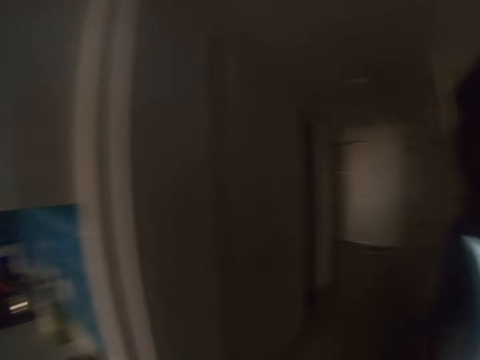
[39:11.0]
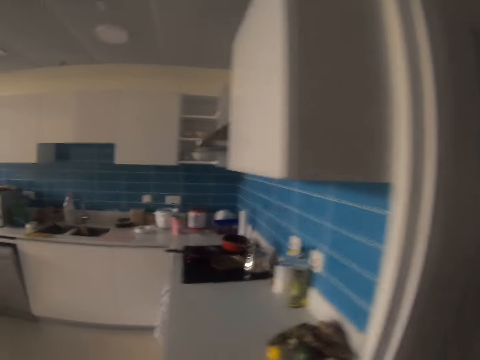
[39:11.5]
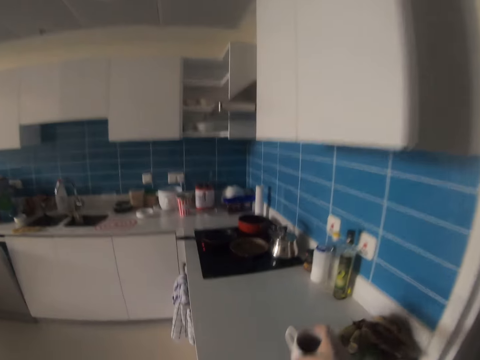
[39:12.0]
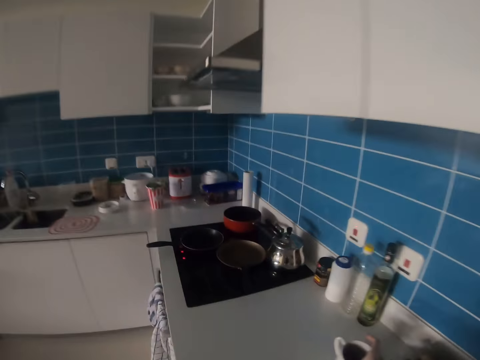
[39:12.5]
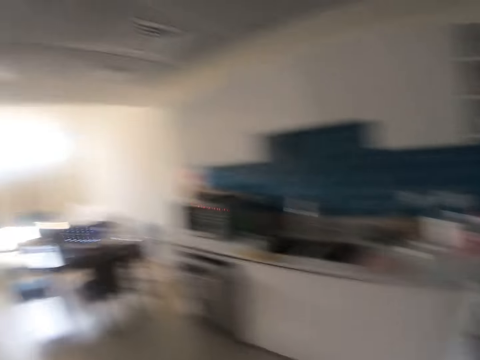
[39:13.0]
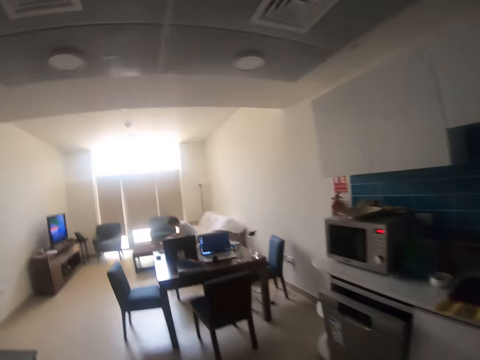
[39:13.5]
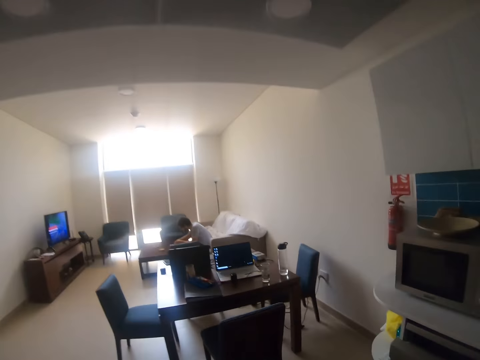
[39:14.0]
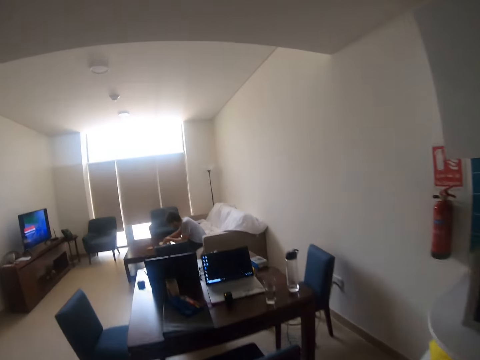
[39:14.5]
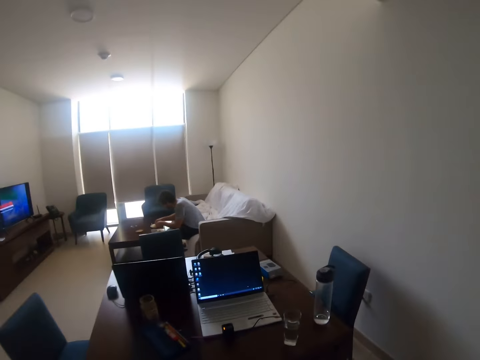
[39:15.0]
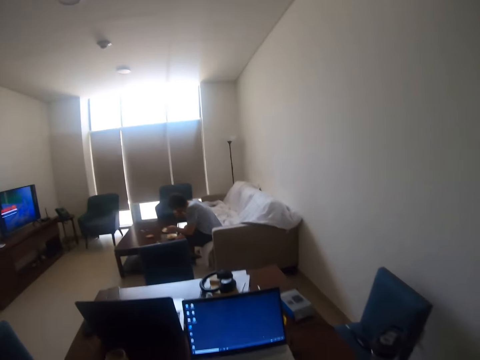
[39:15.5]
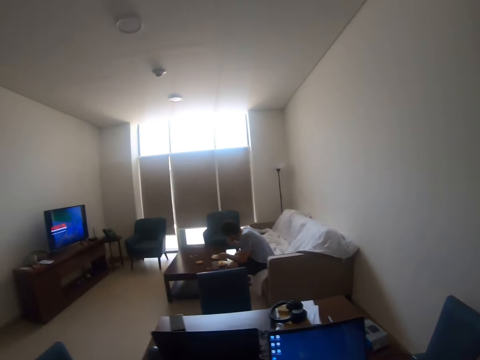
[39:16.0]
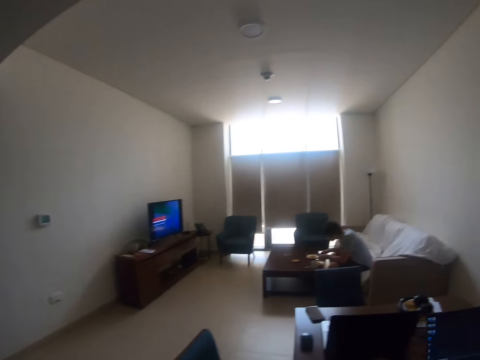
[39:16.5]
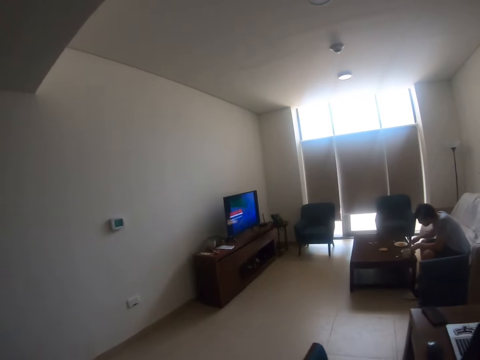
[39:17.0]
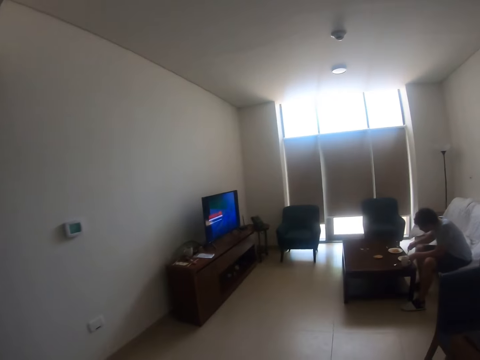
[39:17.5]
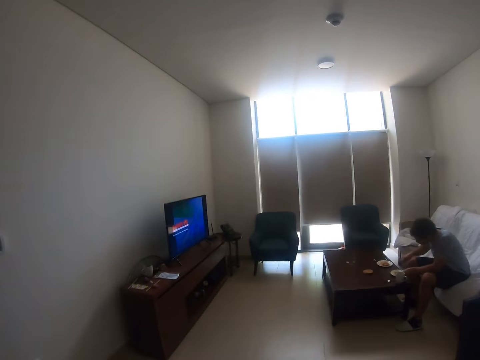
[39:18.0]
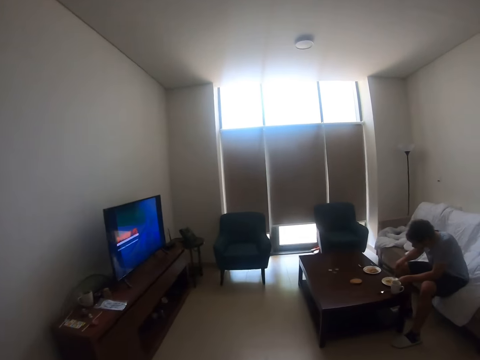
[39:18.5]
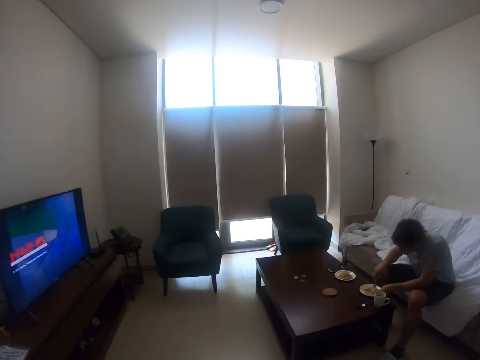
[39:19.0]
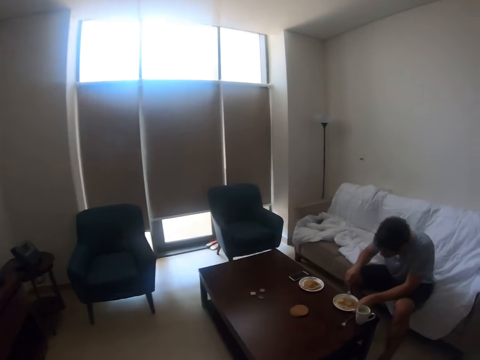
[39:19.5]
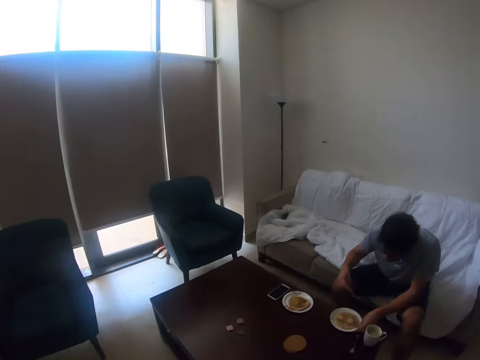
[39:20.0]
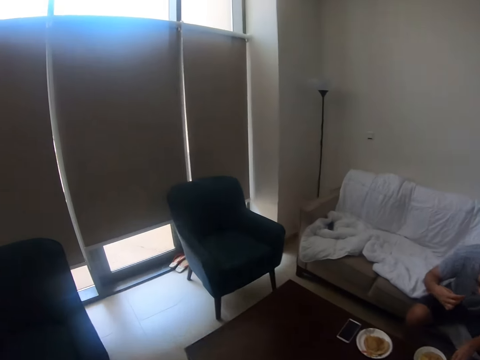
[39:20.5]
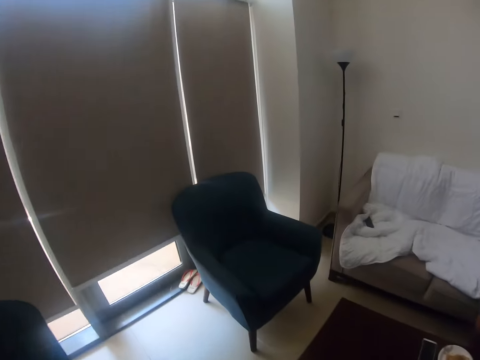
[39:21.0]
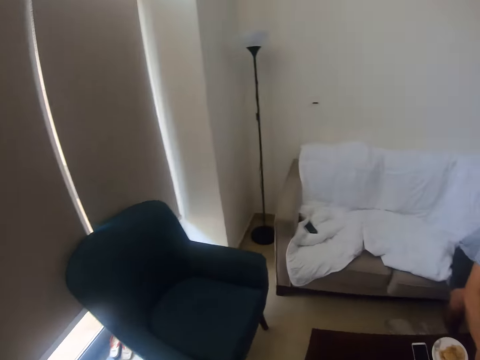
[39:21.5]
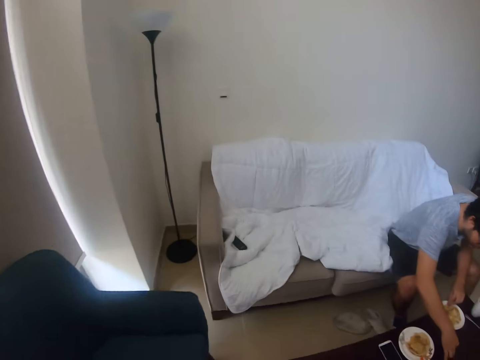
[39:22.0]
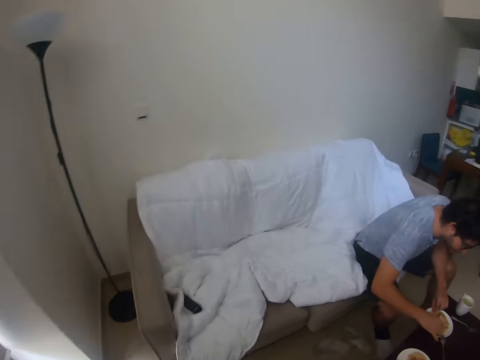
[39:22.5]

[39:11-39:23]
The camera wearer closes the fridge. They put the cup on the table. They walk to the table. They pick the glass of water from the table. They walk to the living room. A person eats food with the fork.

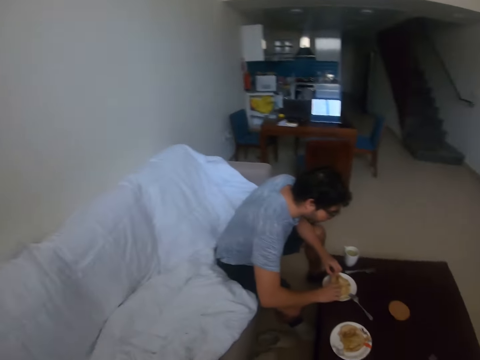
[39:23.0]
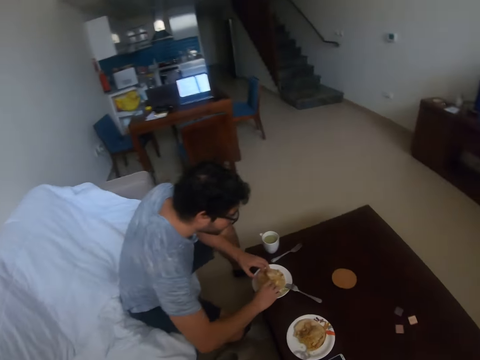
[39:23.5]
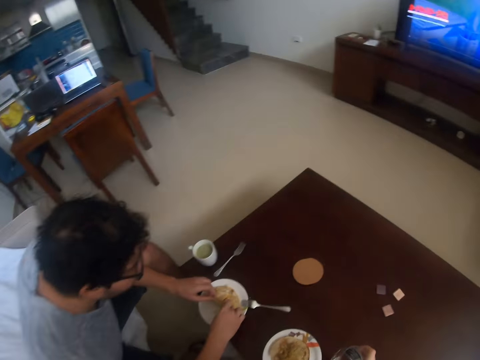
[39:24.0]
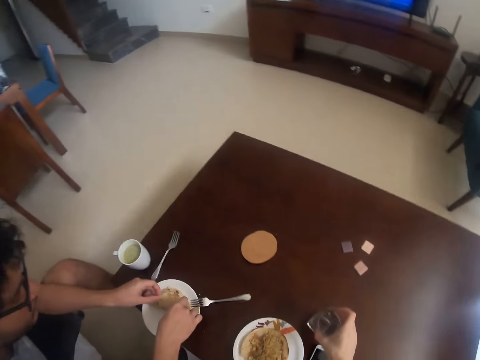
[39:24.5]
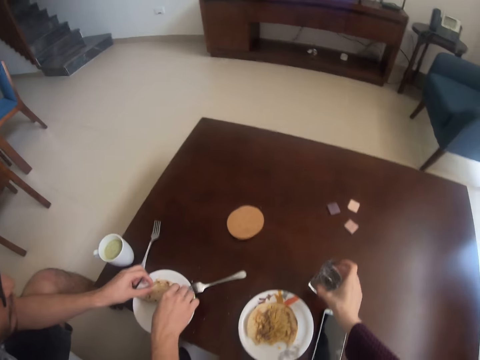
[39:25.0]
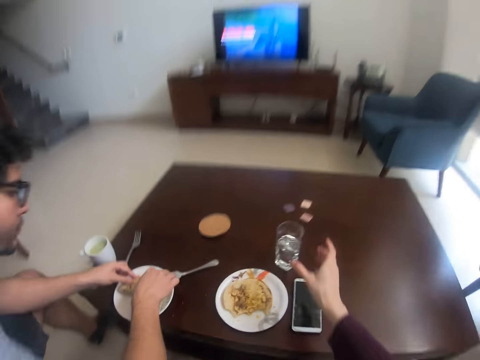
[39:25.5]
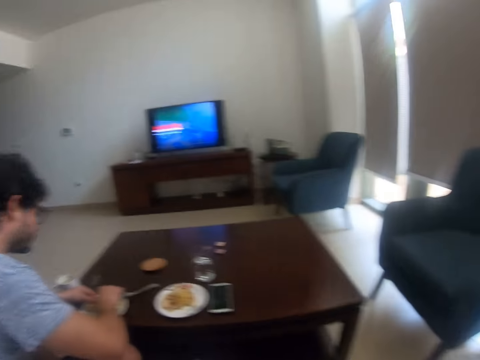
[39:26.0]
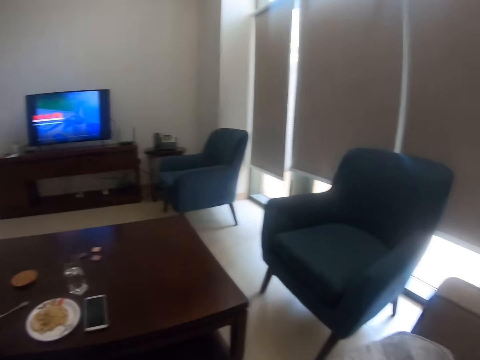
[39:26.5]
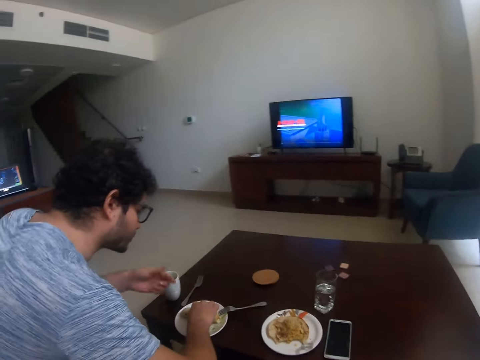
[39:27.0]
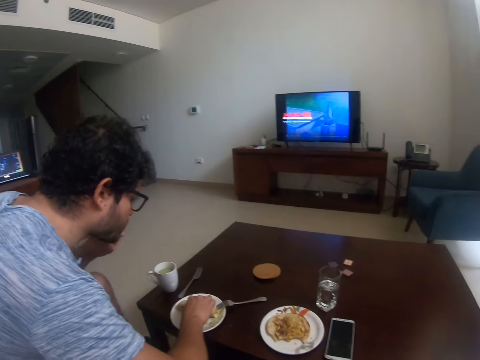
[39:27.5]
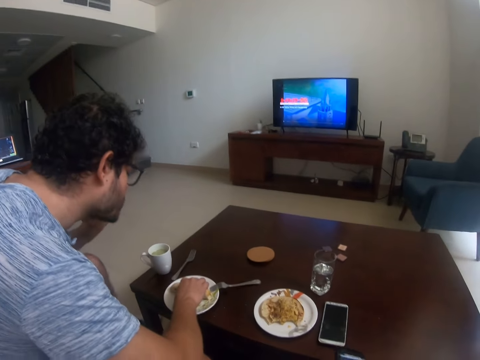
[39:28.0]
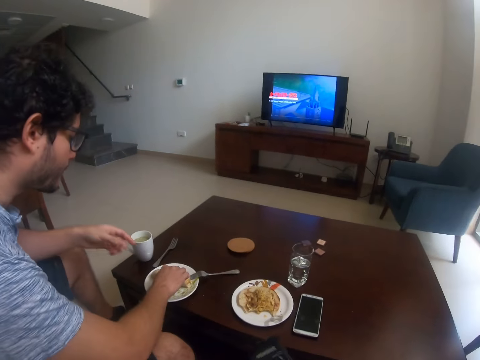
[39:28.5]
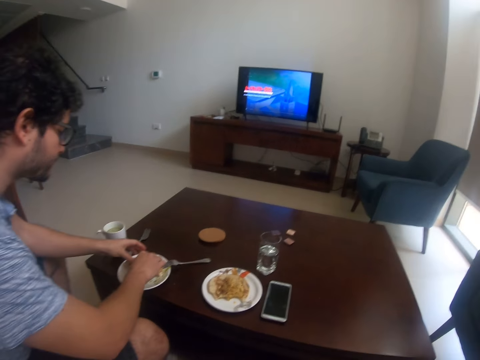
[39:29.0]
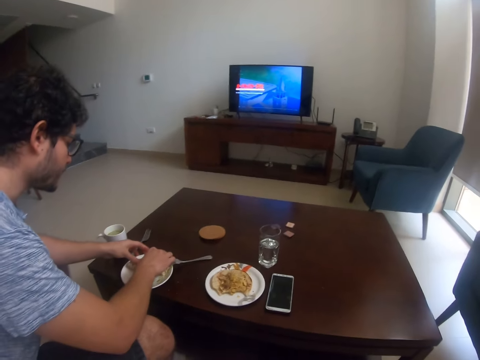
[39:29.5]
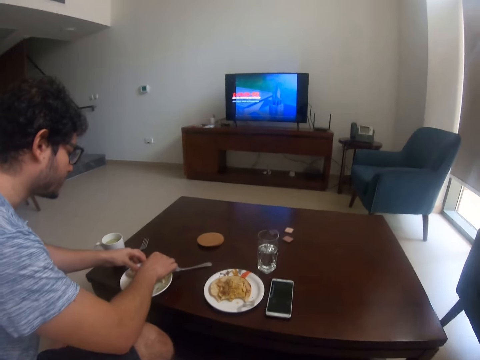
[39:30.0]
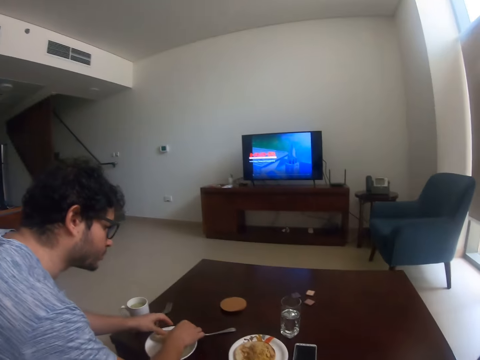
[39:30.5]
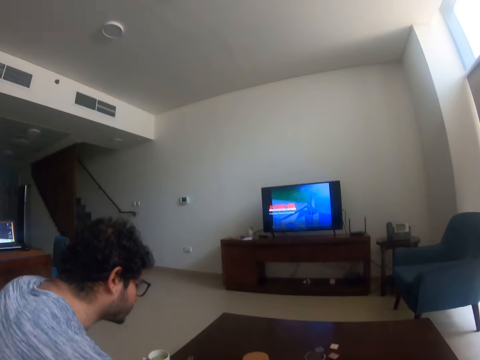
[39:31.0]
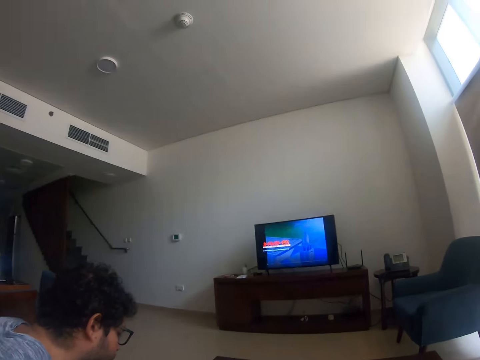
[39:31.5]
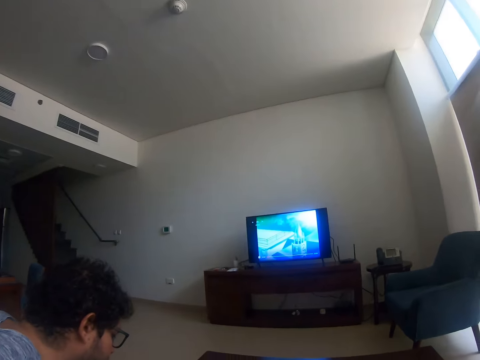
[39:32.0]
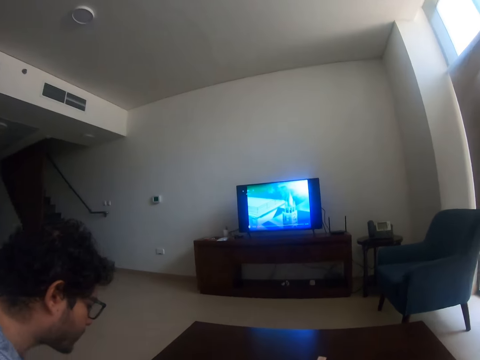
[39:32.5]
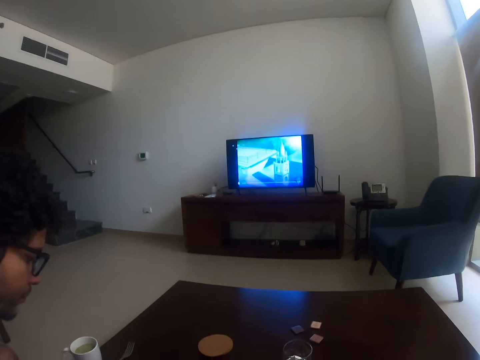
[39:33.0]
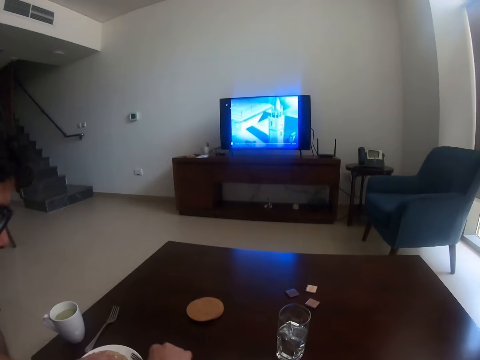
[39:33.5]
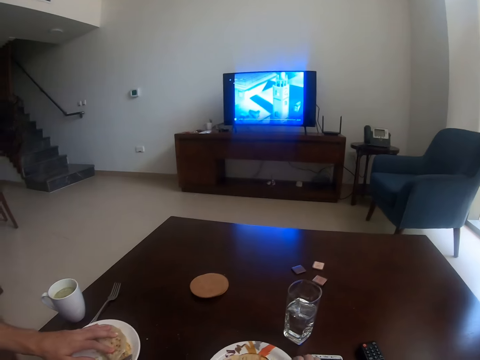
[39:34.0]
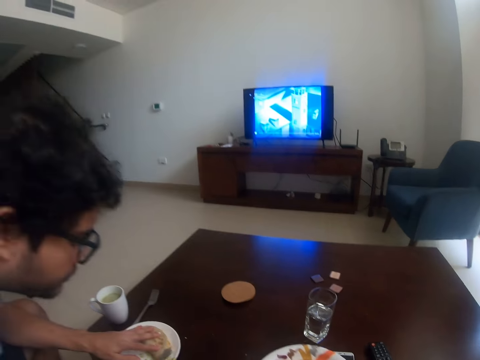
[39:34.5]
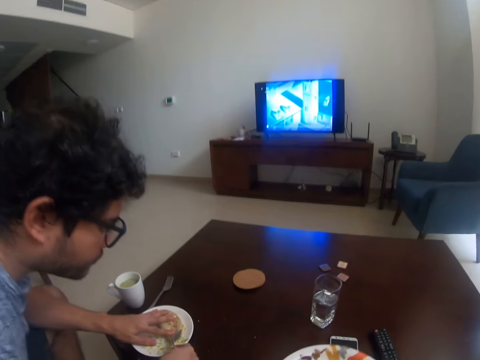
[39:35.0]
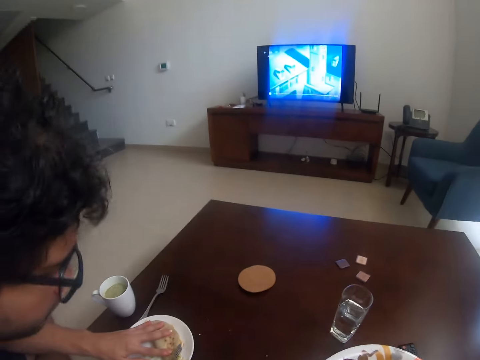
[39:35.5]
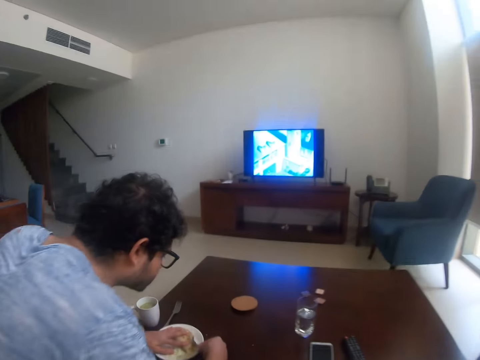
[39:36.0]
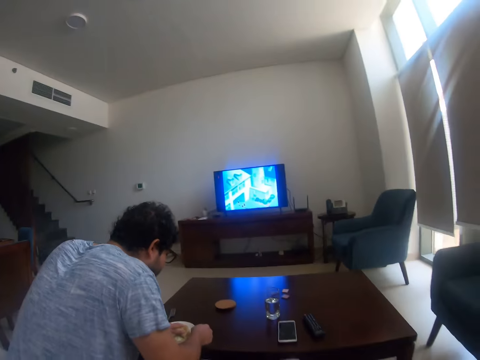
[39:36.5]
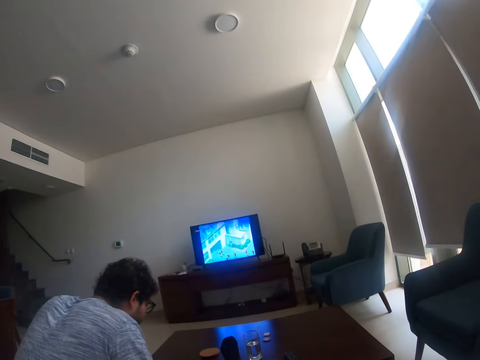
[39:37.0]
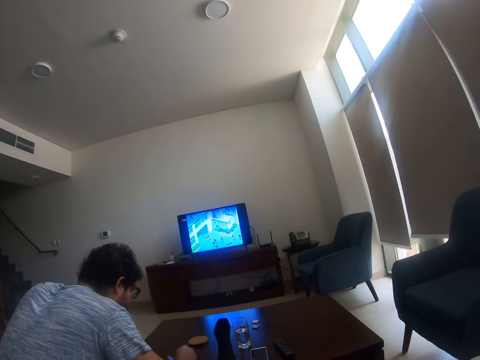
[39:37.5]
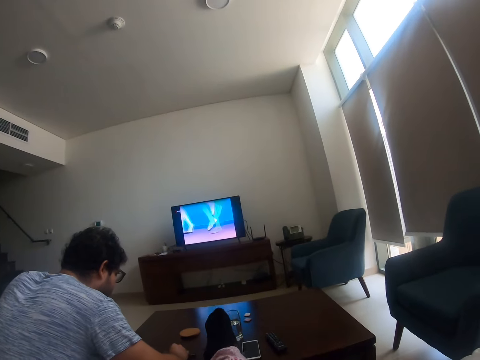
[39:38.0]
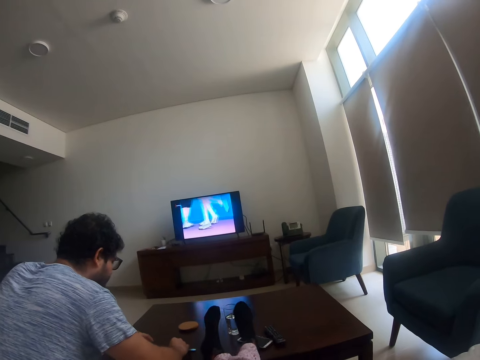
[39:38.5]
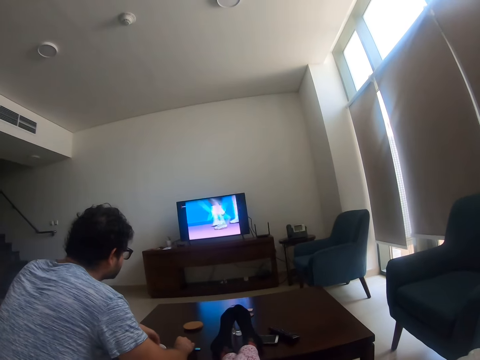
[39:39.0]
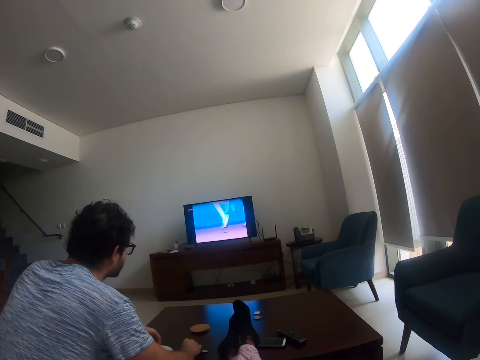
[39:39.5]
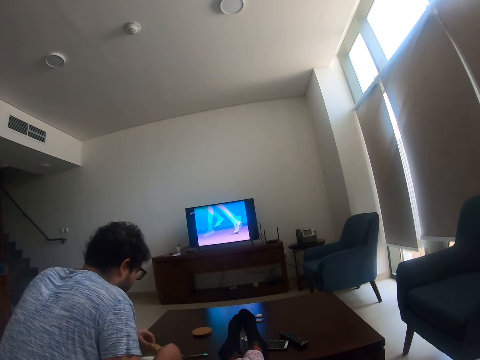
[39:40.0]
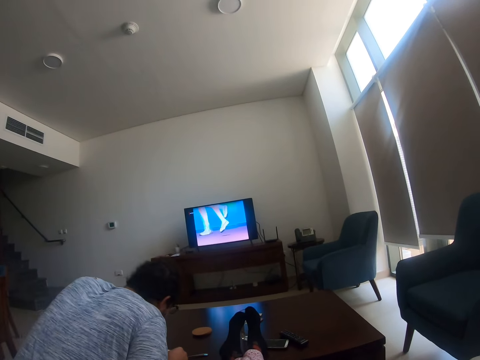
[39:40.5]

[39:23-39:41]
The camera wearer puts the glass of water on the table. She sits on the sofa. She lifts the food from the table. She watches television. She picks the plate from the table. She puts her legs on the table. She watches television.
